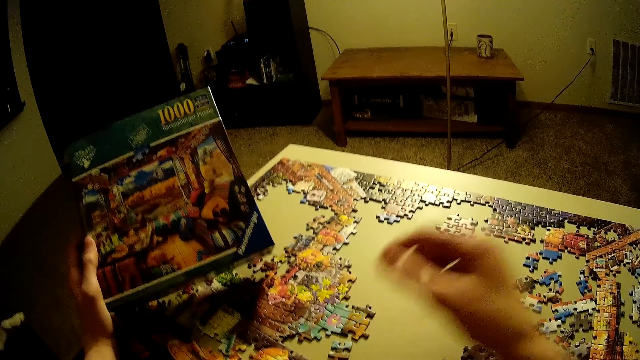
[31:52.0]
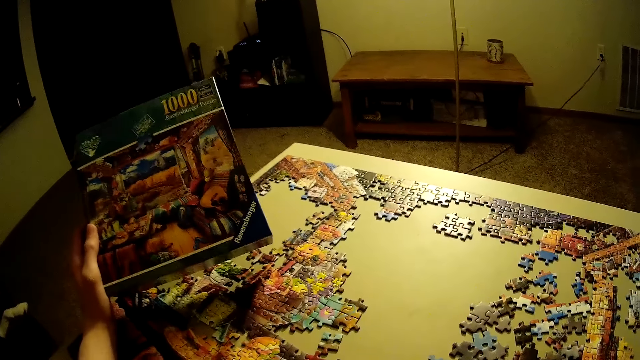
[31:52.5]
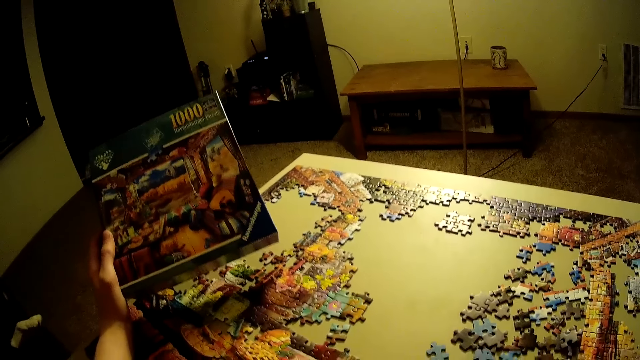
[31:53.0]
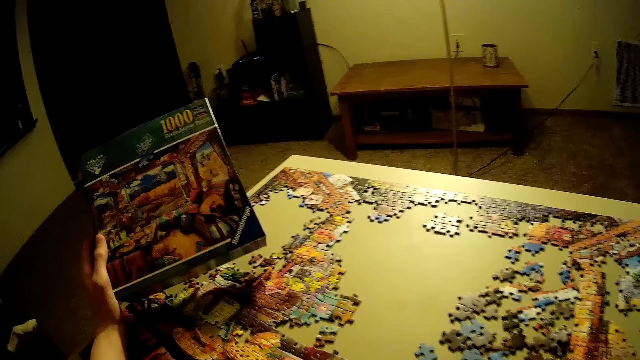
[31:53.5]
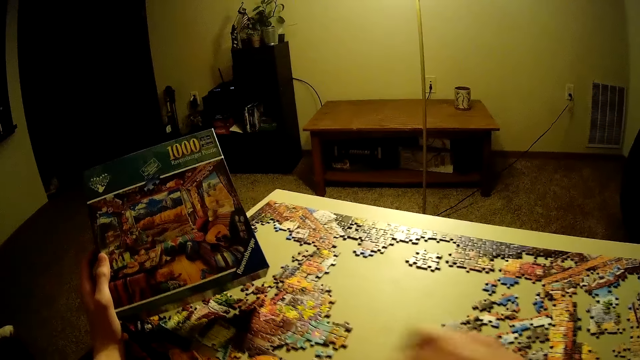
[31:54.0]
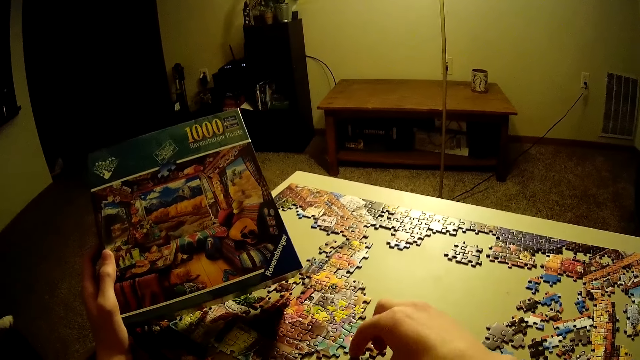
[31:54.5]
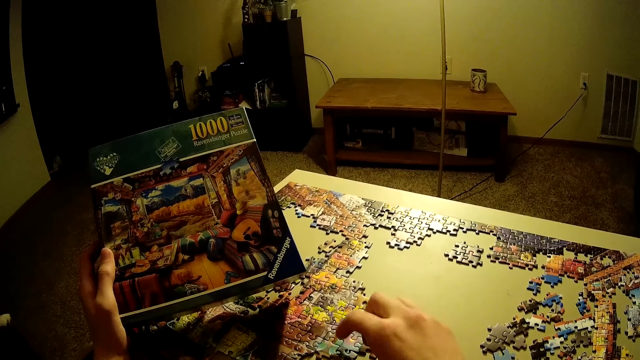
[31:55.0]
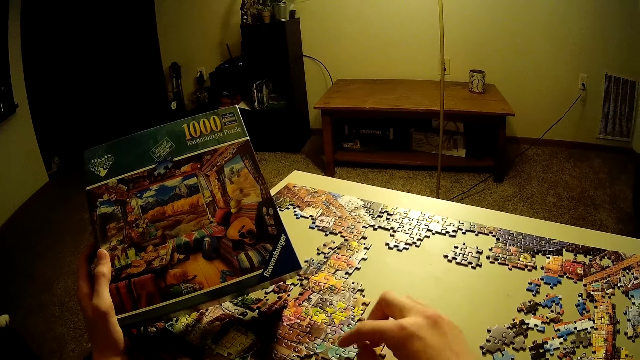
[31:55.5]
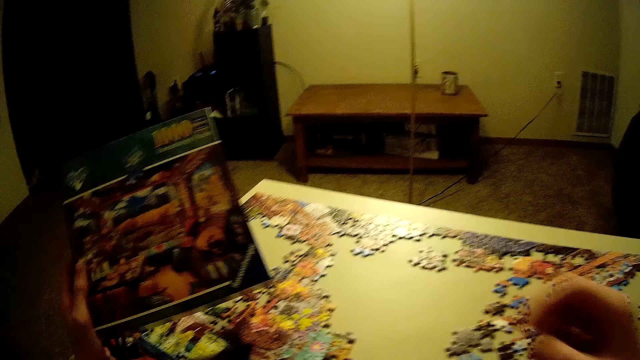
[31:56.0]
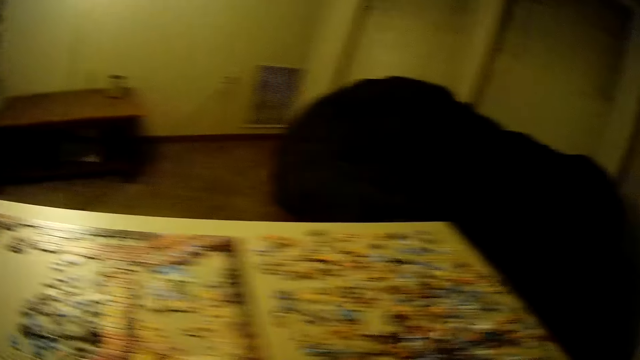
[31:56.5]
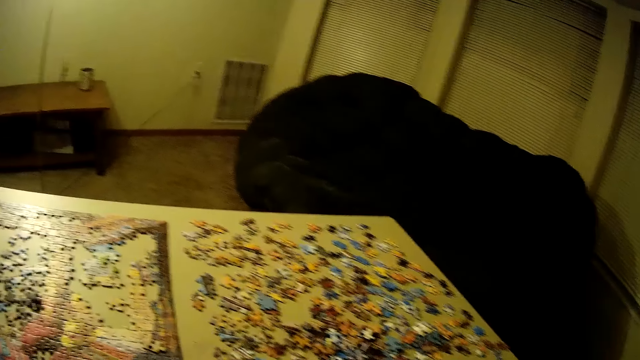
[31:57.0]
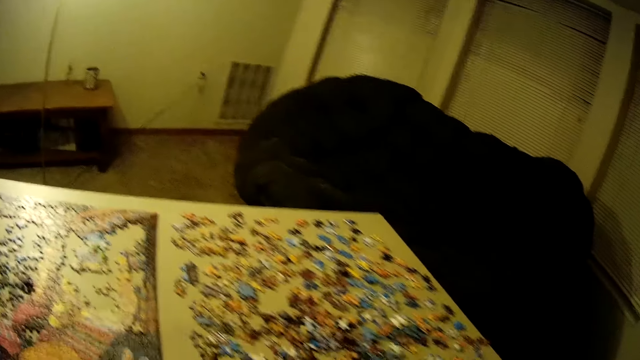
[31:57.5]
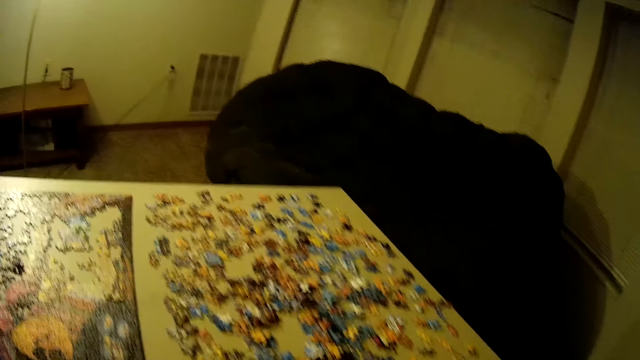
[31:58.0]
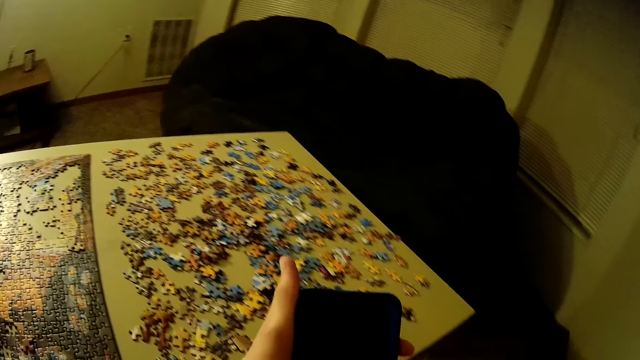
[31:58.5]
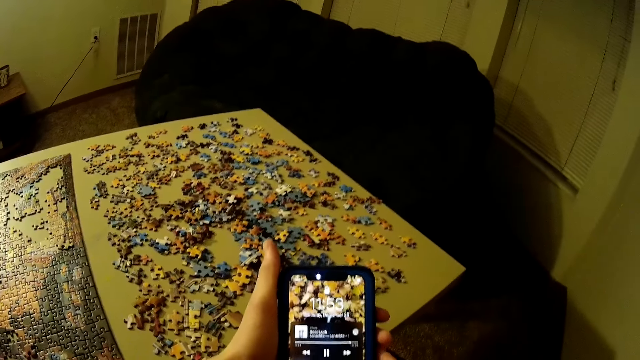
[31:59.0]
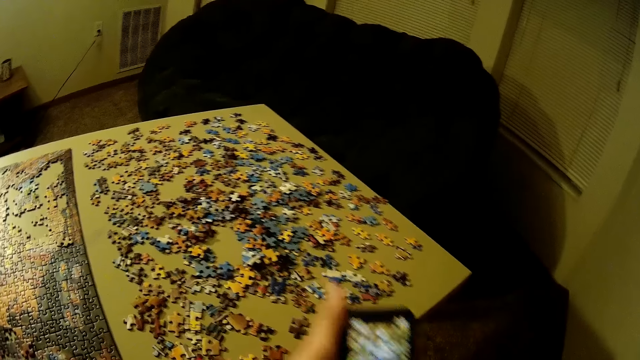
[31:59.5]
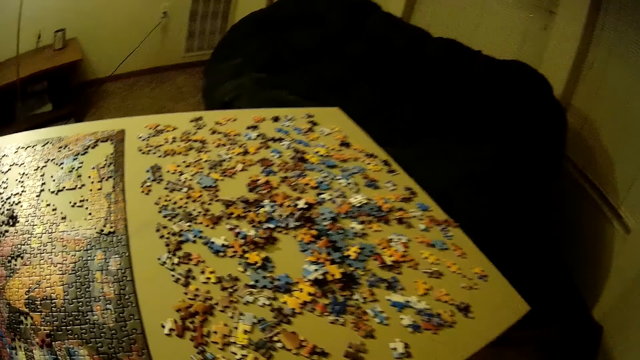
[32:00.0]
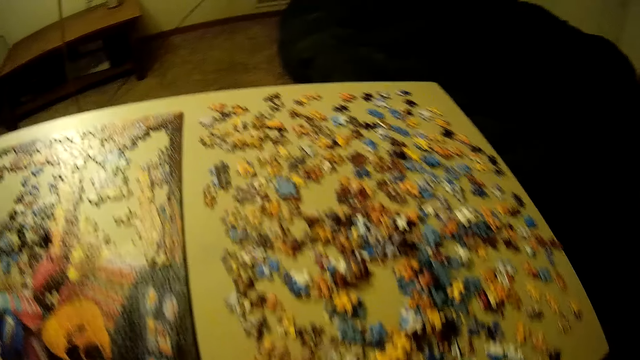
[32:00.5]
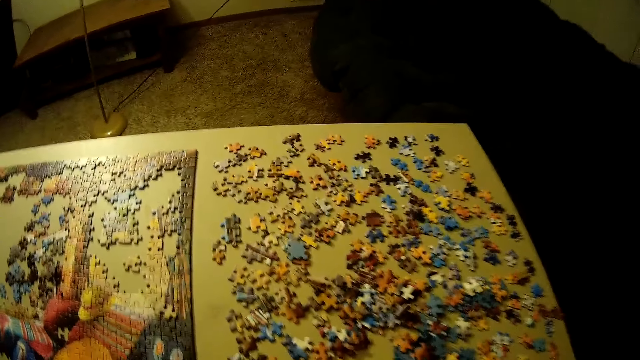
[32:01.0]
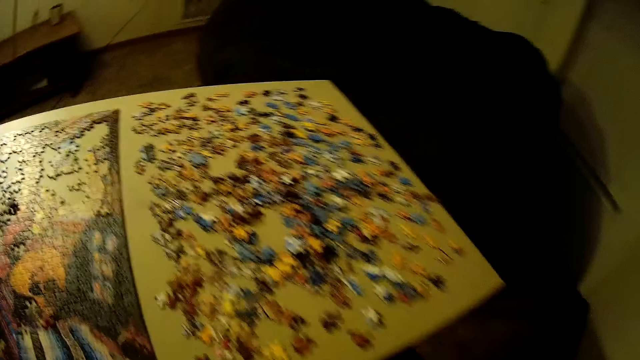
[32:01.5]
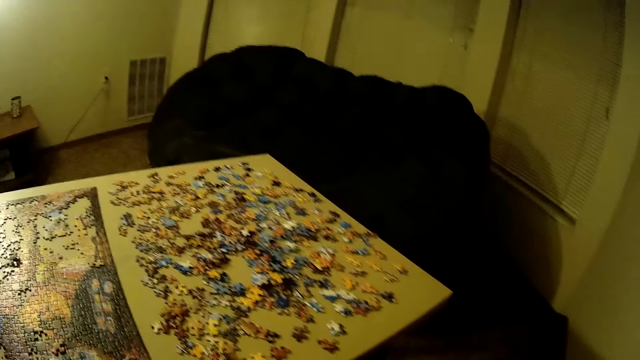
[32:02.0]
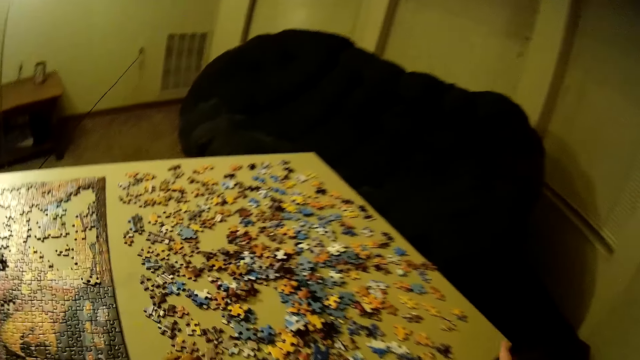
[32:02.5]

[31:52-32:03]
The camera wearer withdraws his hand from the puzzle pieces. He looks at the puzzle pieces. He uses the phone. He holds the phone with both hands. He puts the phone aside. He is on the seat.

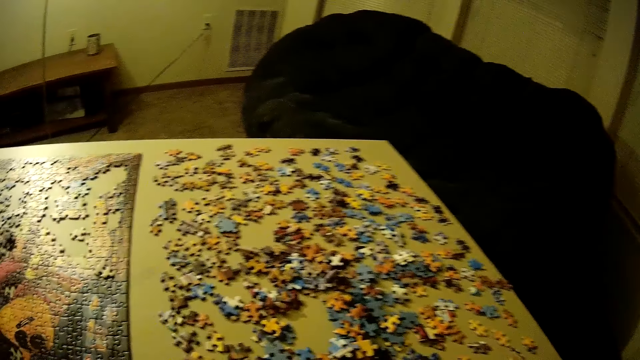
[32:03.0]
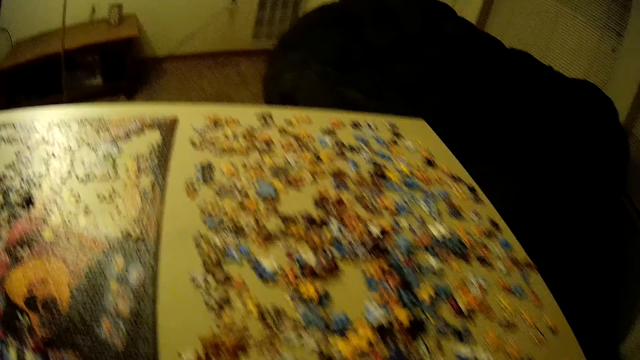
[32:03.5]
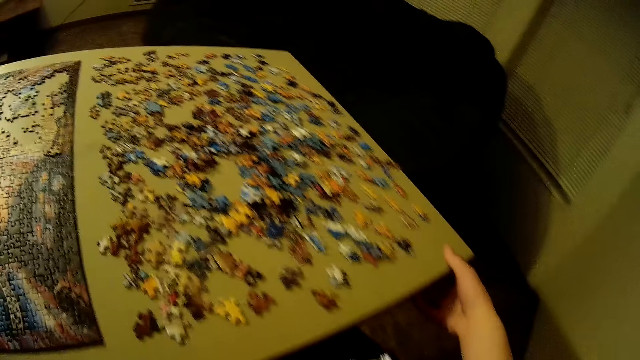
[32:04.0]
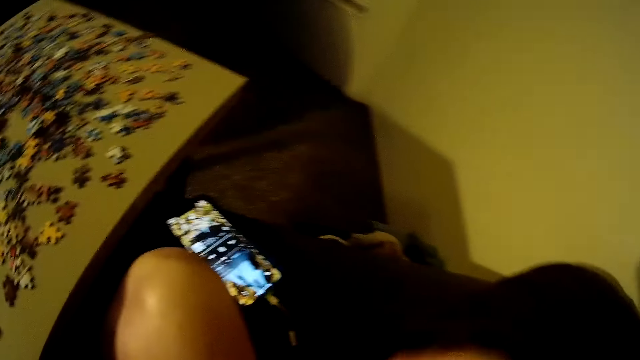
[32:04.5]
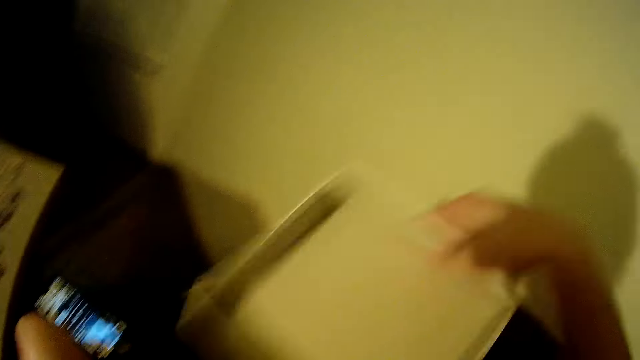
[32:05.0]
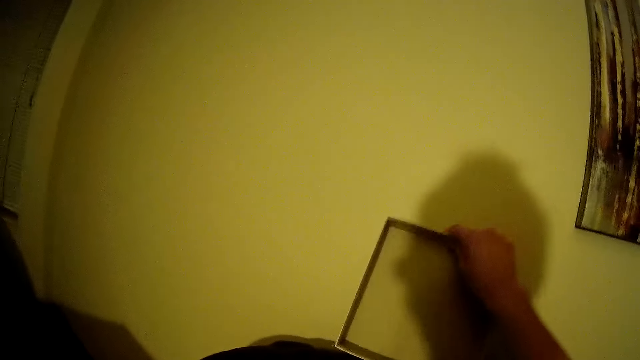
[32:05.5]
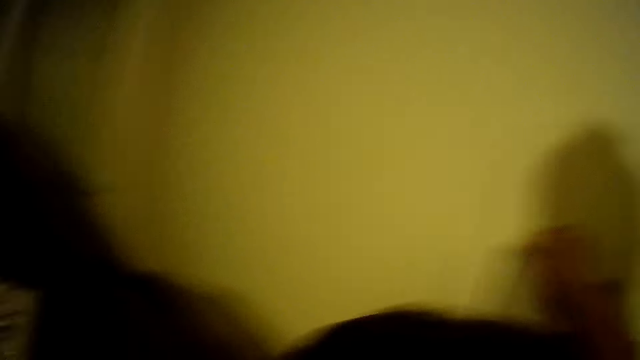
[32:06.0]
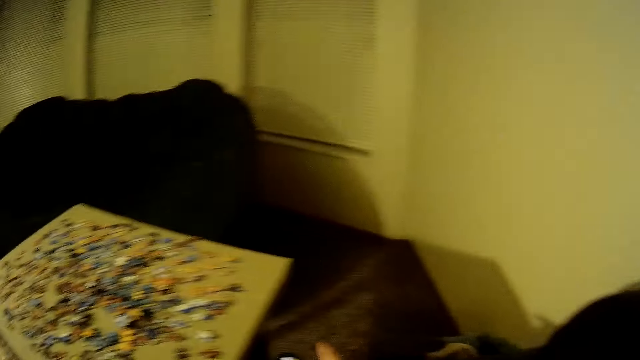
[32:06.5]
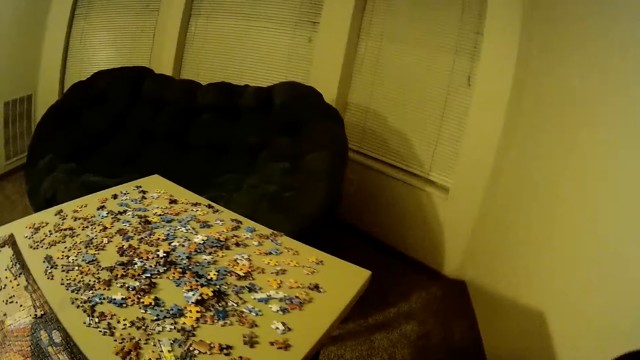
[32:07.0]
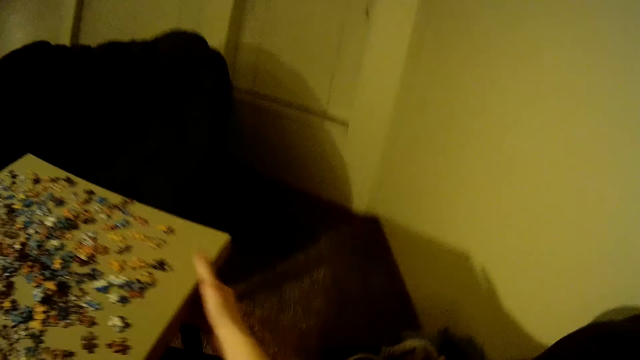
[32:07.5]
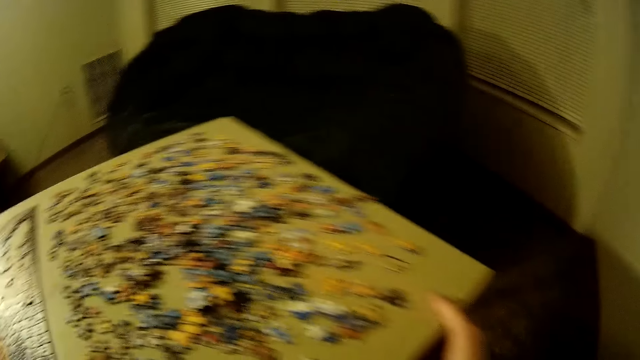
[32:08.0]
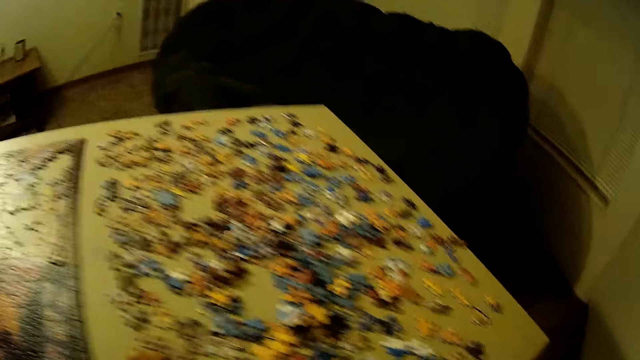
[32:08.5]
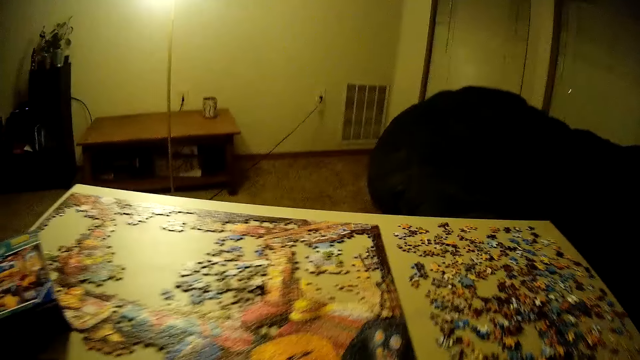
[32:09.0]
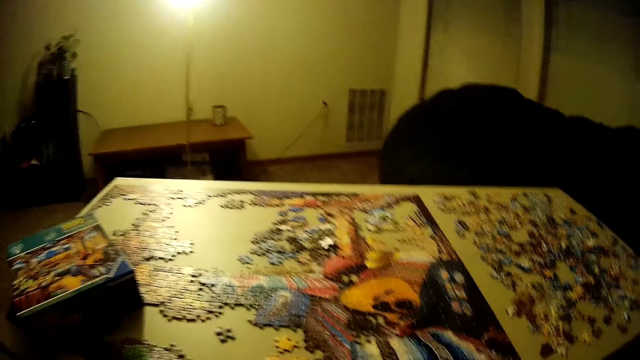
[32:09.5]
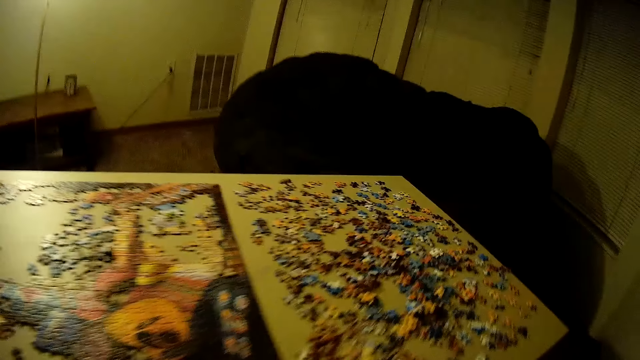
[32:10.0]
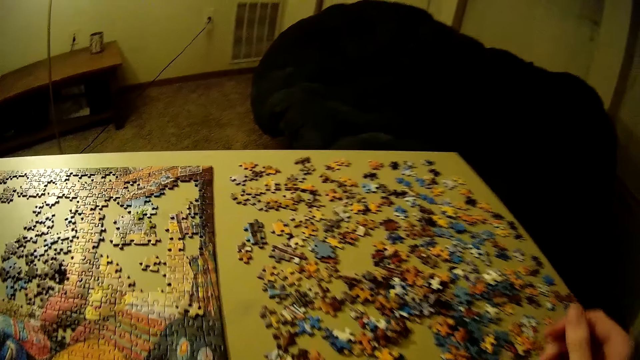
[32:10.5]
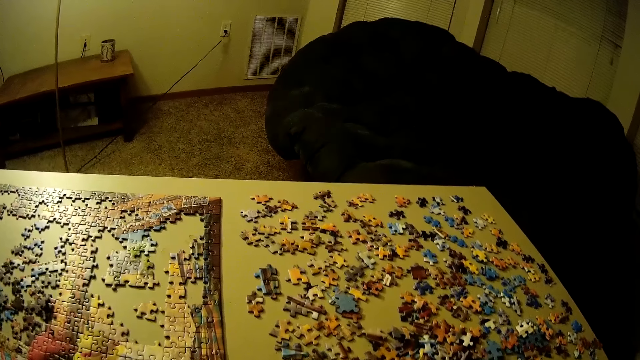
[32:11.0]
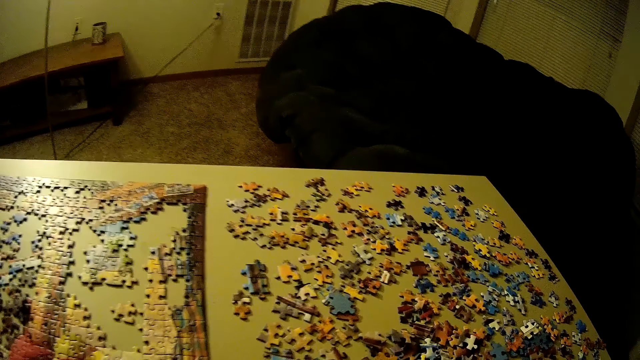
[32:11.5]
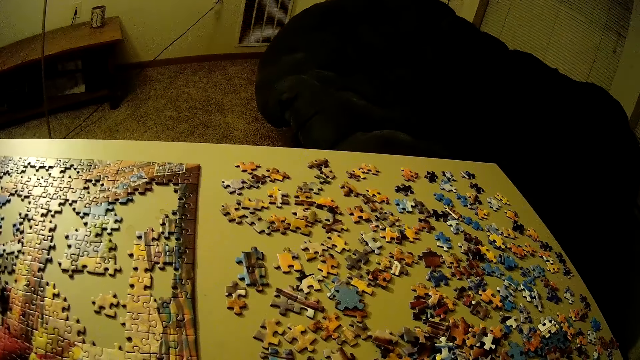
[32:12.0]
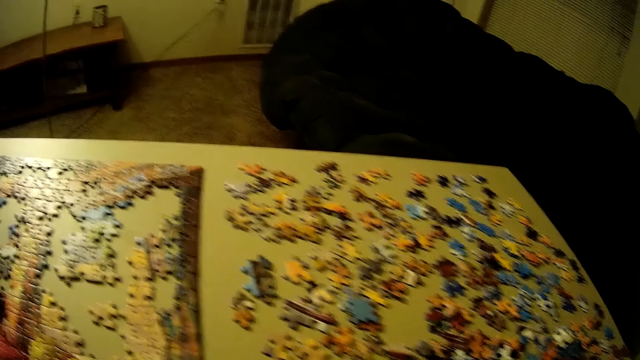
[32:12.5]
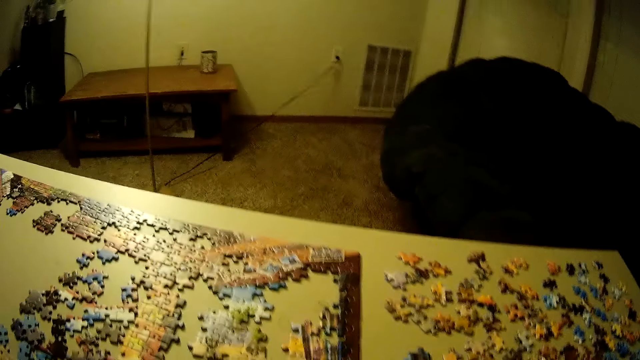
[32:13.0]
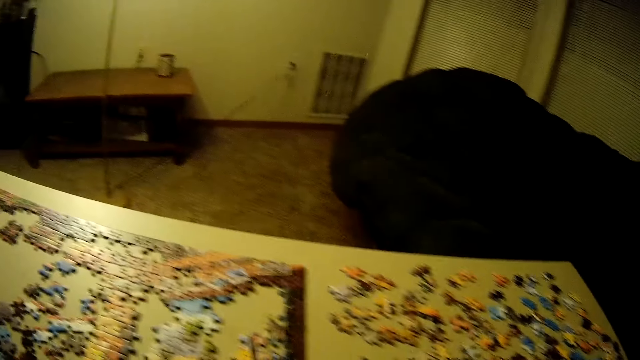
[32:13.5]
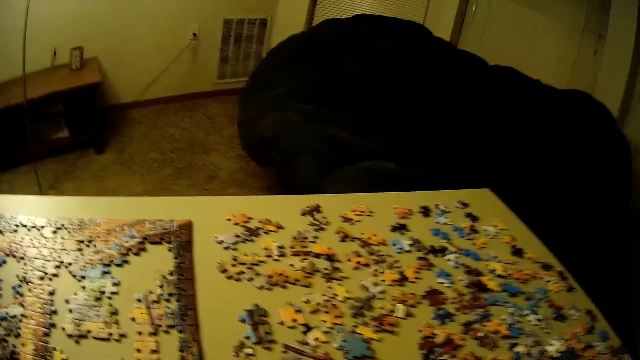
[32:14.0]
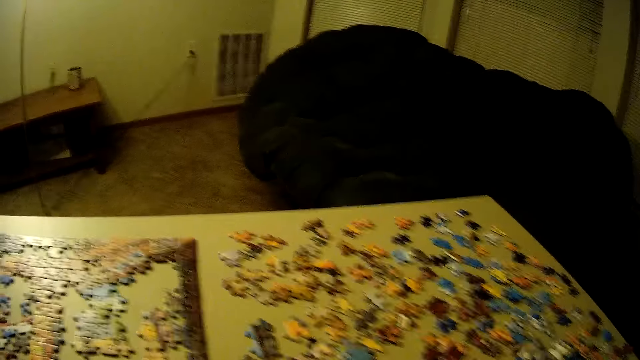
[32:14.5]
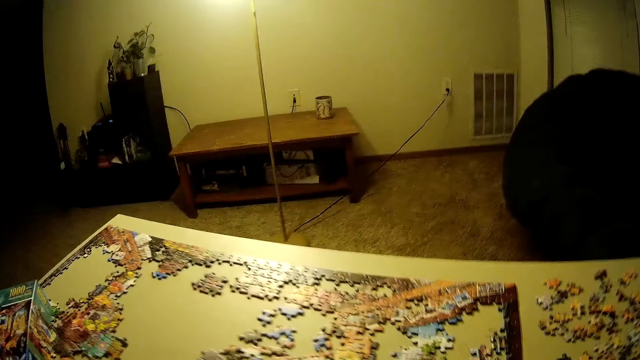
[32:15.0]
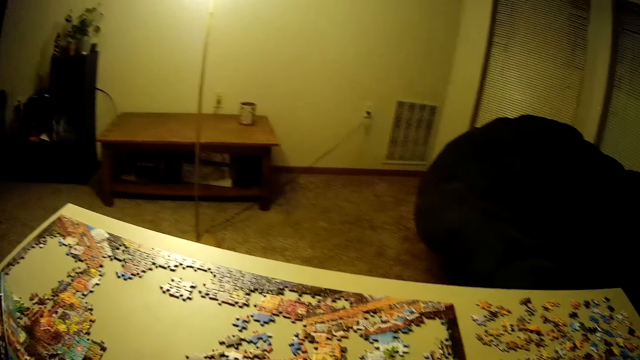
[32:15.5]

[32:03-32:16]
The camera wearer holds a table and withdraws his hand from the table. He looks down. He picks a carton and puts the carton at the edge of the couch. He holds the table. He moves the table closer. He looks at the puzzle pieces.
